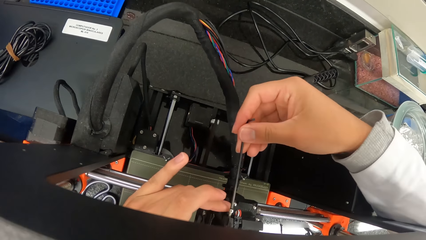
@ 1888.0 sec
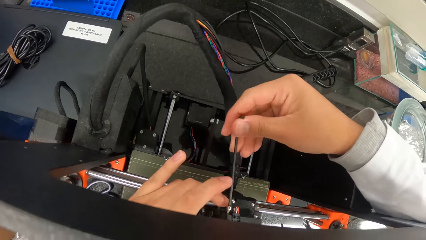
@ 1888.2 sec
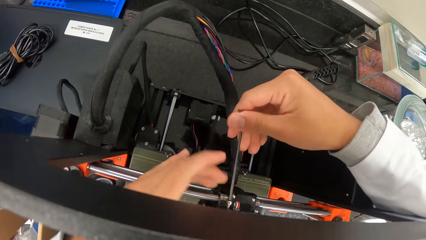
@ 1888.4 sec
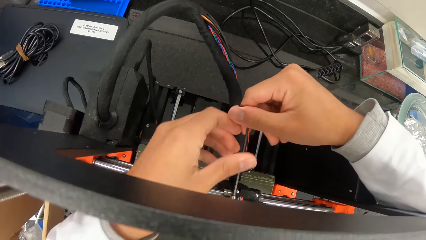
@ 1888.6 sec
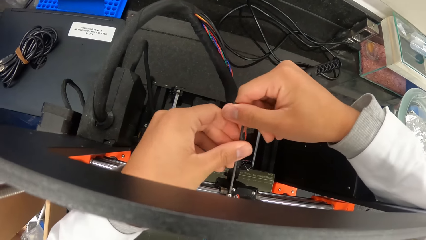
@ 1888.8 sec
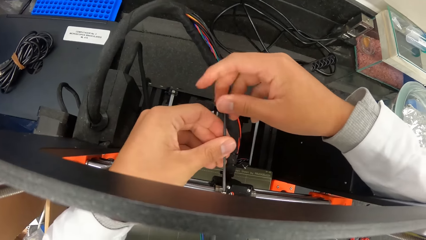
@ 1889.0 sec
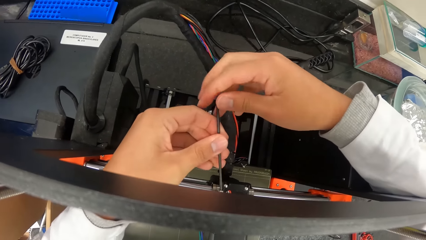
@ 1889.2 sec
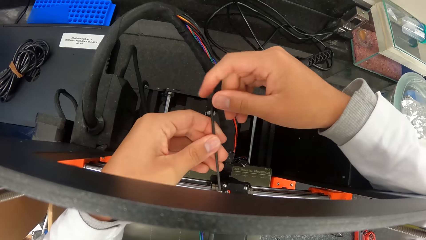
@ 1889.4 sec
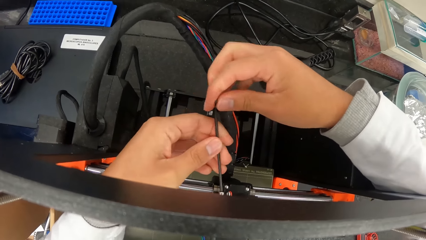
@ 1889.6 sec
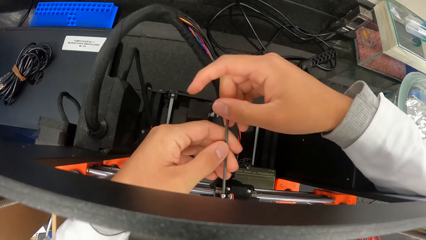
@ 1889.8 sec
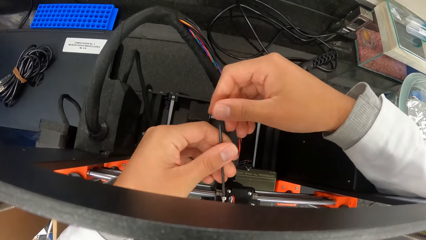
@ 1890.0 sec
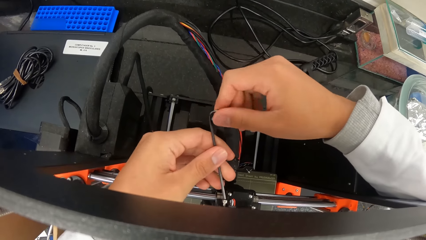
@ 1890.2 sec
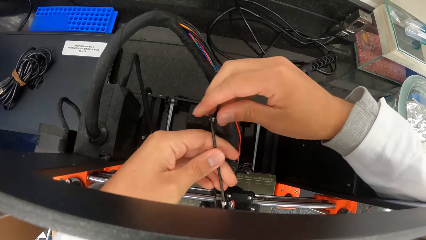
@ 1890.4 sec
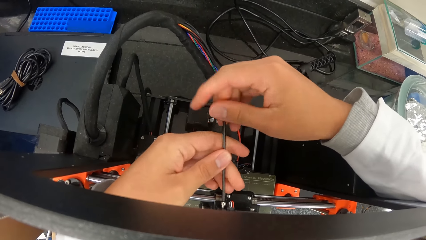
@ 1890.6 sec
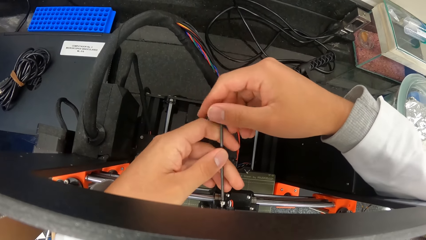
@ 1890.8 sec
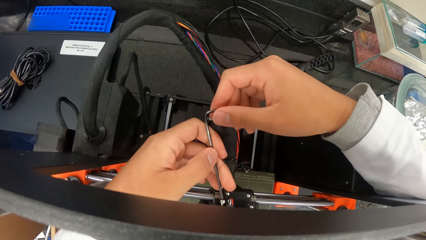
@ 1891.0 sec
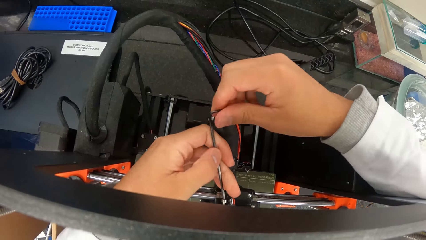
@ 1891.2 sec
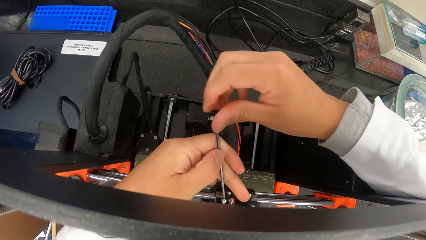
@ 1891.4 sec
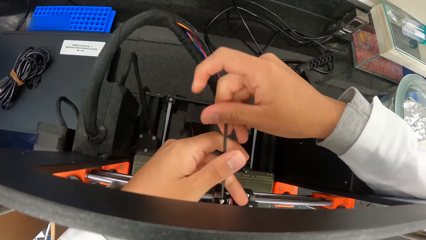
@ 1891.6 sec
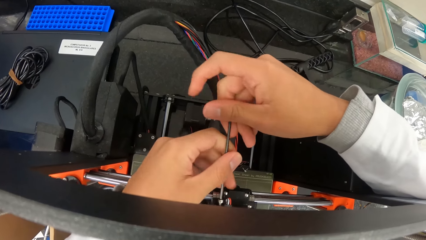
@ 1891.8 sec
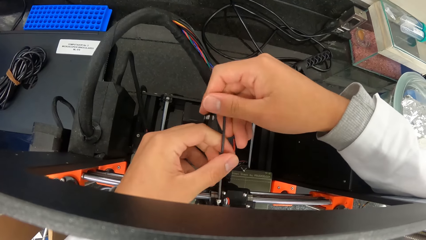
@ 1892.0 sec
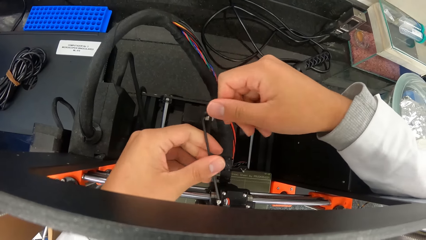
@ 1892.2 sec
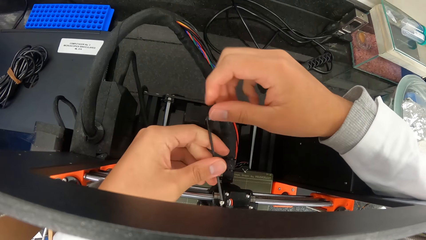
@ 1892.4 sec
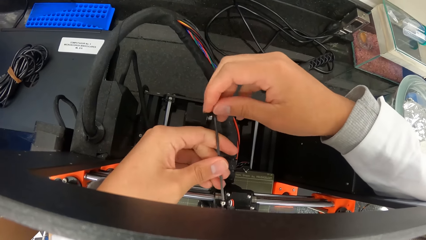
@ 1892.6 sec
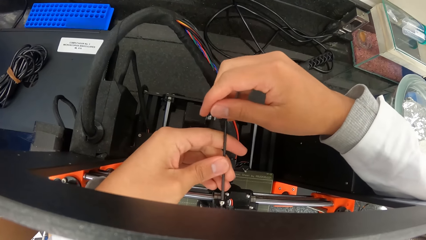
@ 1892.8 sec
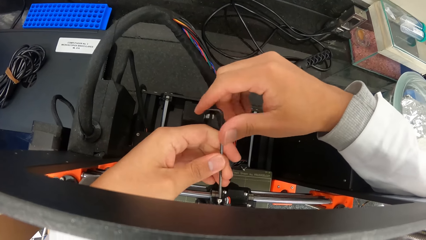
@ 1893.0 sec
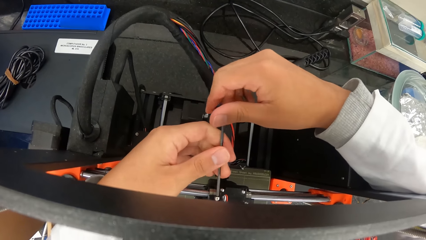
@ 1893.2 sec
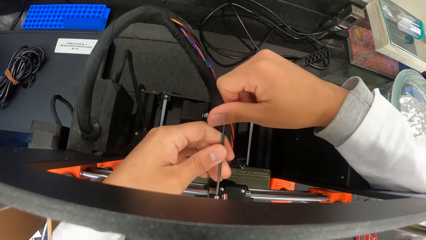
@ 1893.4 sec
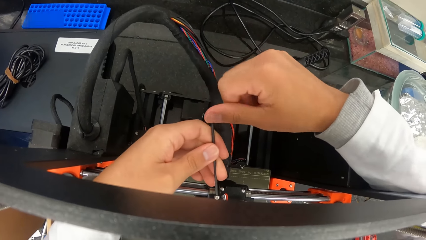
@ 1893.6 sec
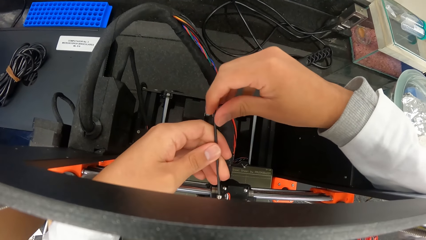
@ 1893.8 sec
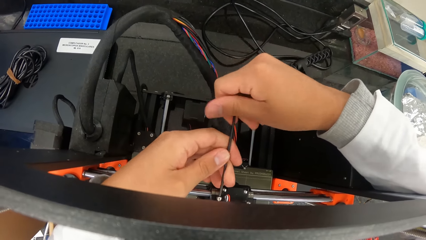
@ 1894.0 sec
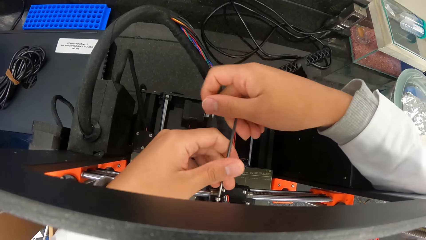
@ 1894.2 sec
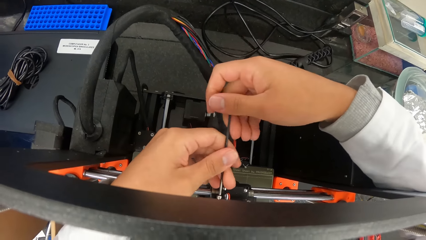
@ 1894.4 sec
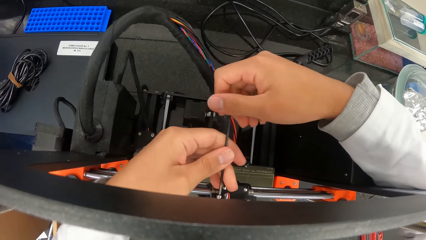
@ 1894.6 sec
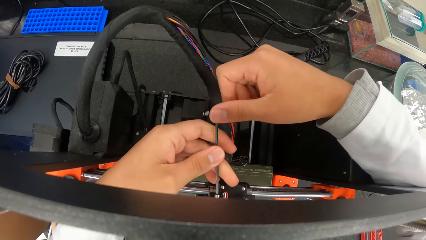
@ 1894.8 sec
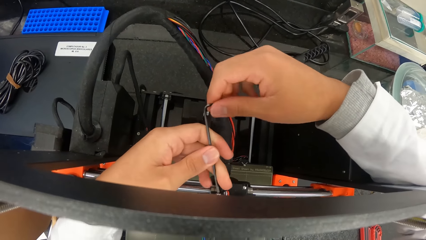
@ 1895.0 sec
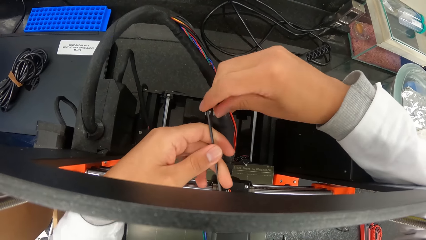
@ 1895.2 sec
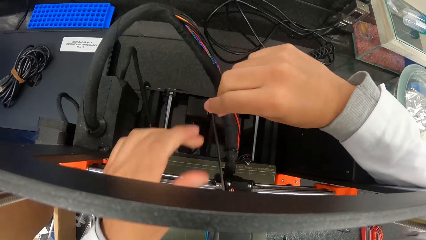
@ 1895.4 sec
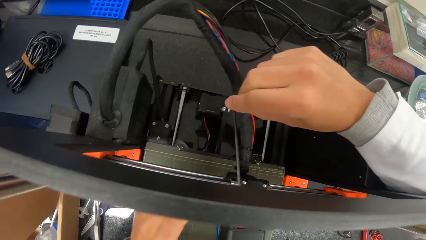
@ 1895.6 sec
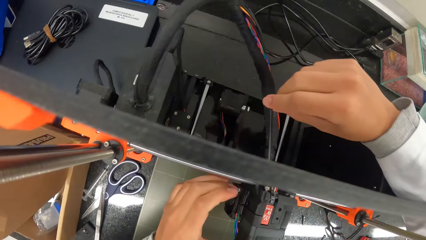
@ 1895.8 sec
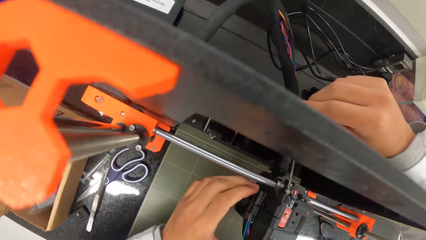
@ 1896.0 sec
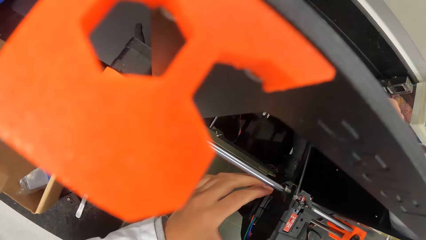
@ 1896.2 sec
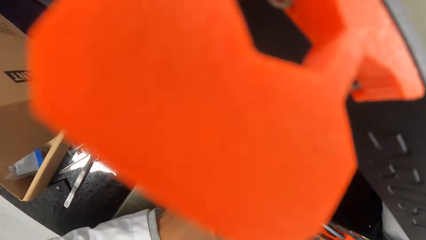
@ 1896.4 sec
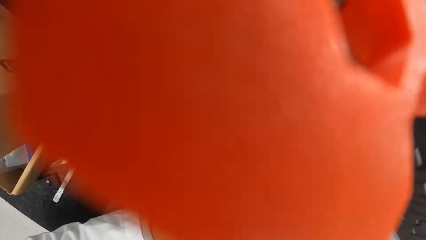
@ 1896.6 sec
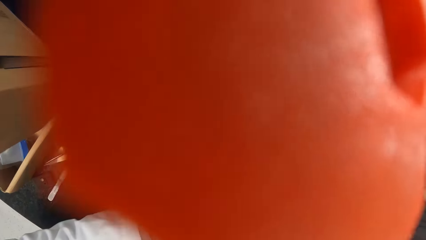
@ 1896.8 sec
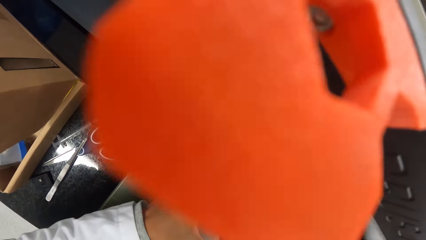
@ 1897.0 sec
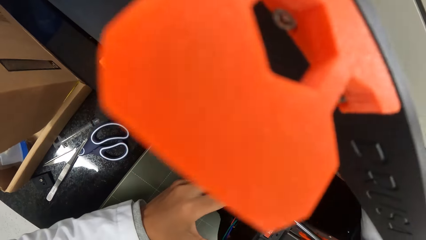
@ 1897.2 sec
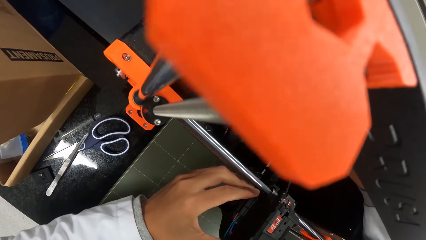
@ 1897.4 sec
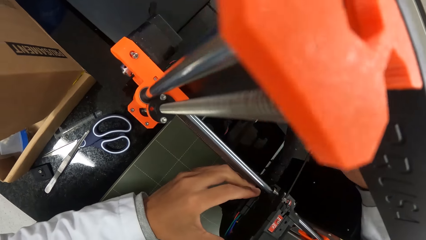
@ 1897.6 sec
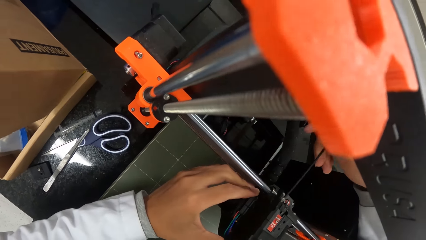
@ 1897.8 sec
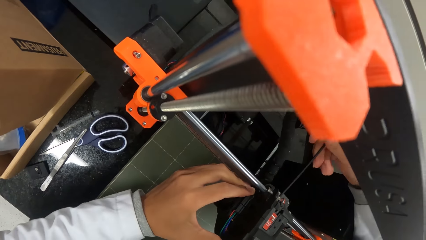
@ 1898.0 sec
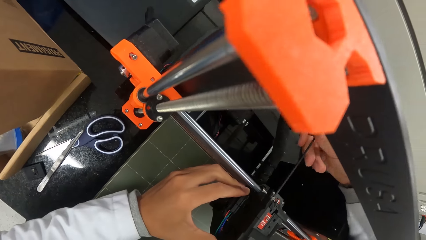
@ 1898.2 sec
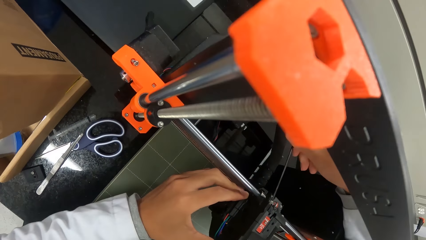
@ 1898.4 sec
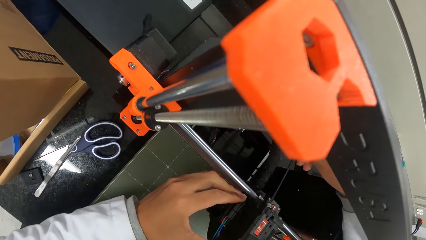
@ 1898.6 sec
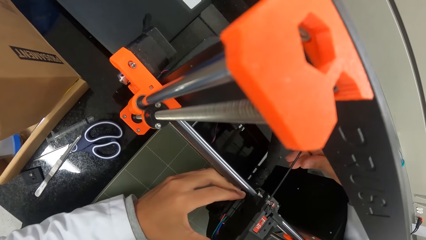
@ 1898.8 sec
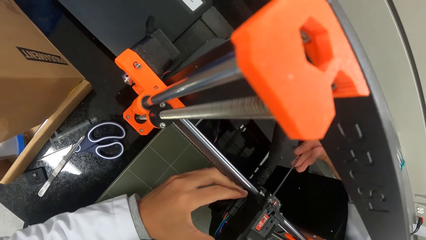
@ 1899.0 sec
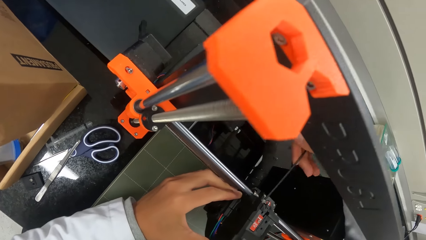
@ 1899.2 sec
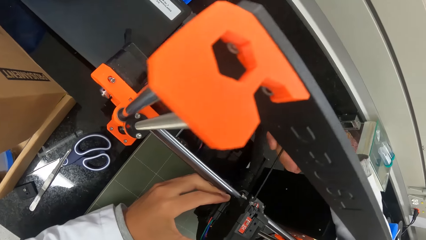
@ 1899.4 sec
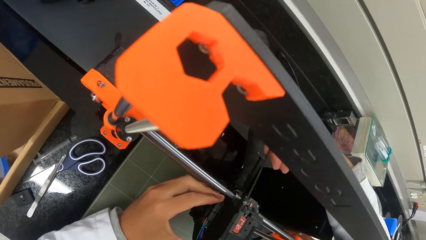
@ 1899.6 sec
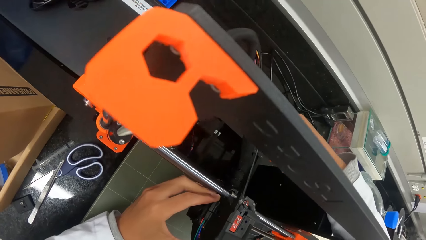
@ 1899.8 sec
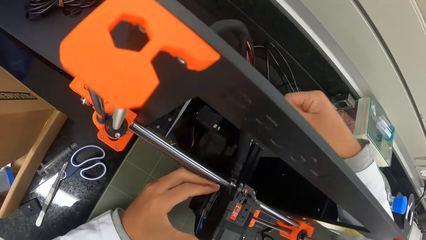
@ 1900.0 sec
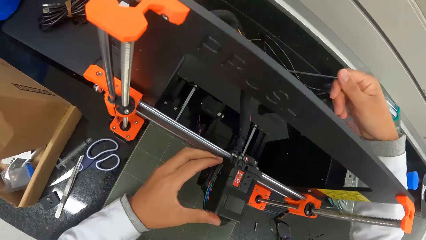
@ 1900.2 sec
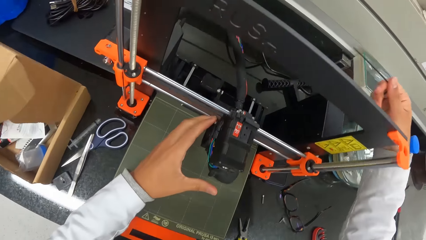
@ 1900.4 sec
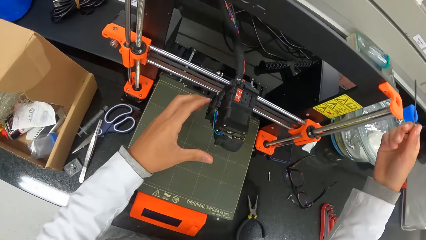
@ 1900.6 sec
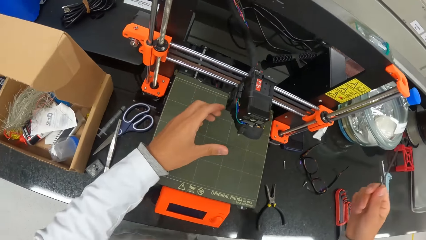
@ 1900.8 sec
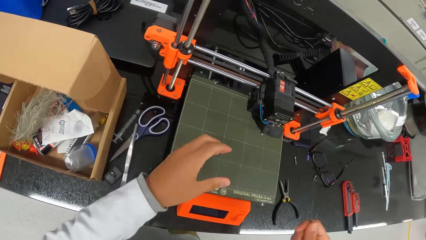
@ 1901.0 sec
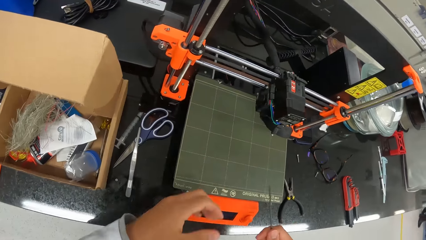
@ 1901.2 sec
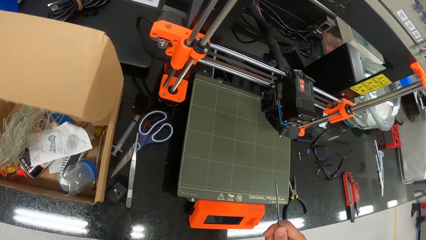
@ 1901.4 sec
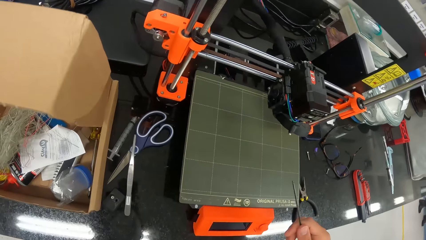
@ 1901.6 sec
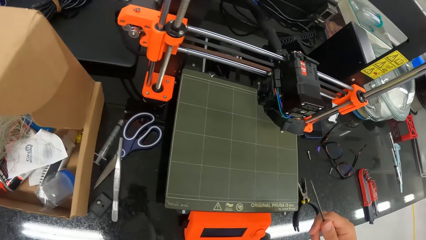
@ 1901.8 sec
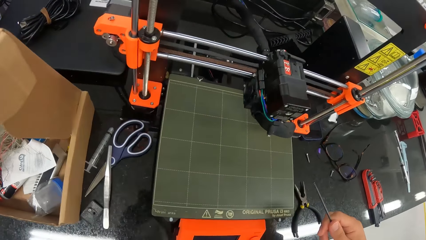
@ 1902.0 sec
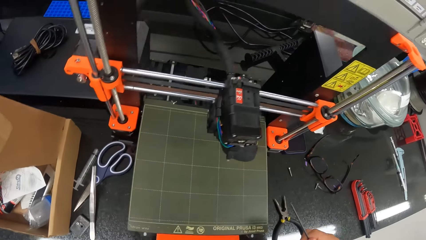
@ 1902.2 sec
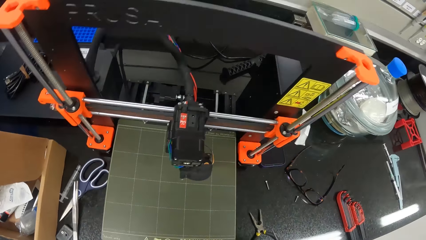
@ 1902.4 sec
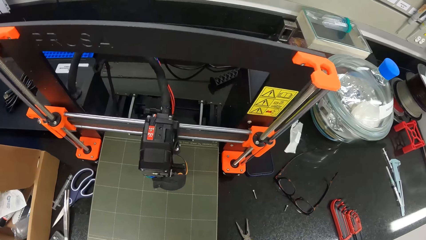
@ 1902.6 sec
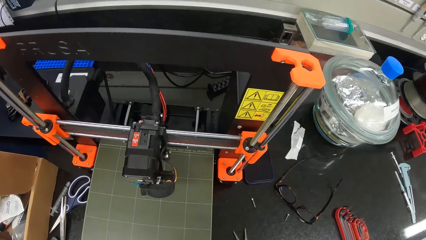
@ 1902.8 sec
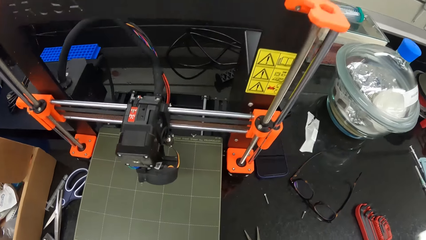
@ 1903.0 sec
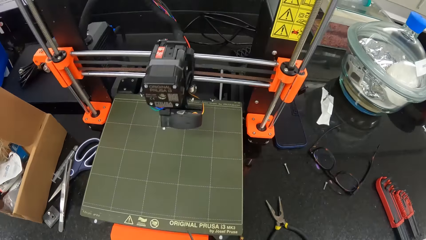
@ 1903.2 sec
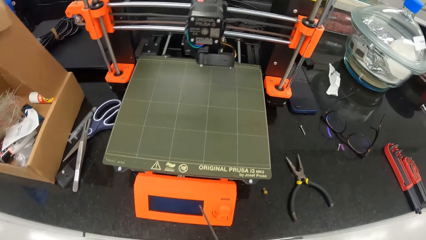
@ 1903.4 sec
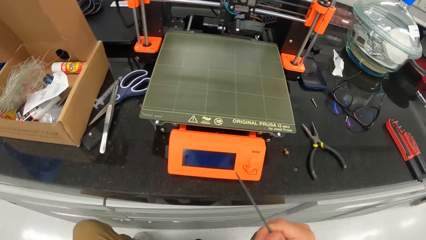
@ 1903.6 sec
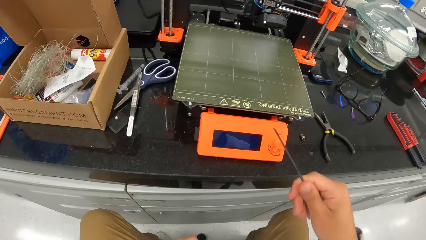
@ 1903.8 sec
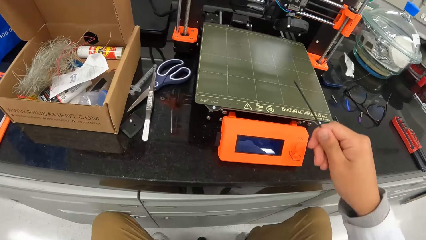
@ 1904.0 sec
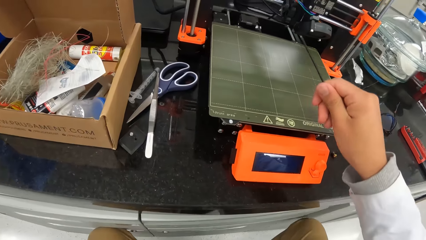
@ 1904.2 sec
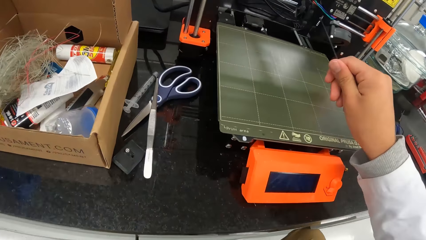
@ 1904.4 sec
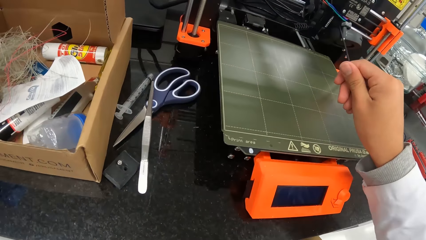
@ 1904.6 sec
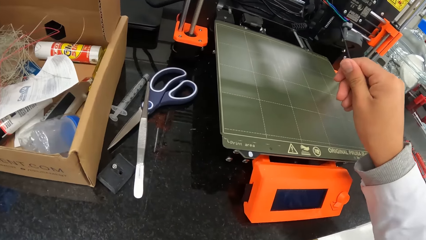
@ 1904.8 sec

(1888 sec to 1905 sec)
The camera wearer holds the extruder of the 3D printer on the countertop with his left hand. He looks around. He drives the screw into the extruder of the 3D printer on the countertop with the hex key in his right hand.
